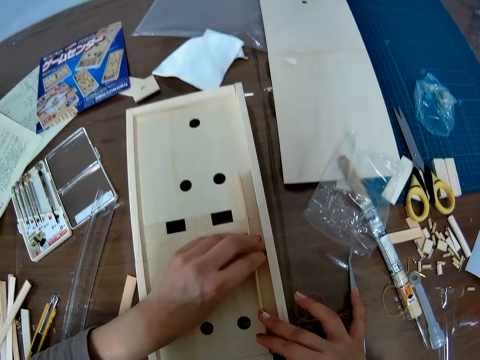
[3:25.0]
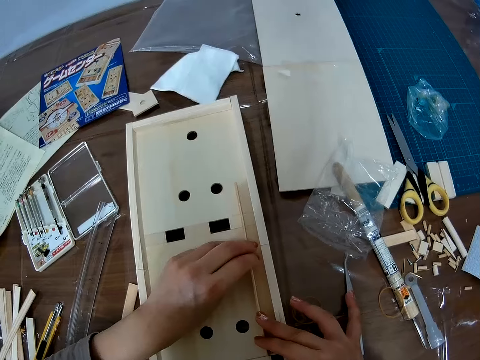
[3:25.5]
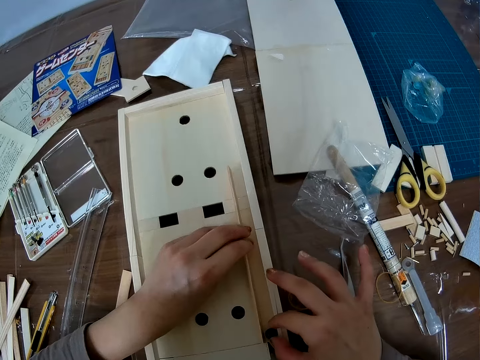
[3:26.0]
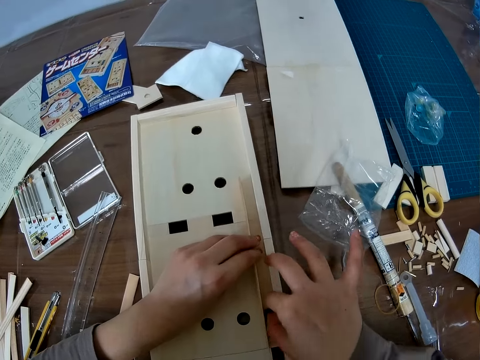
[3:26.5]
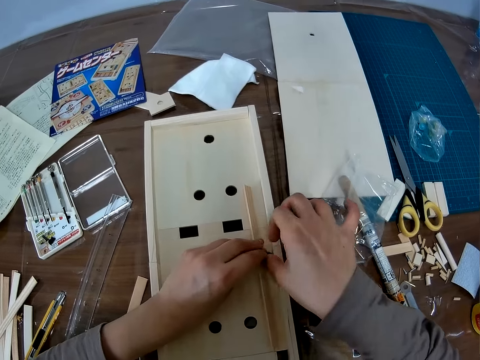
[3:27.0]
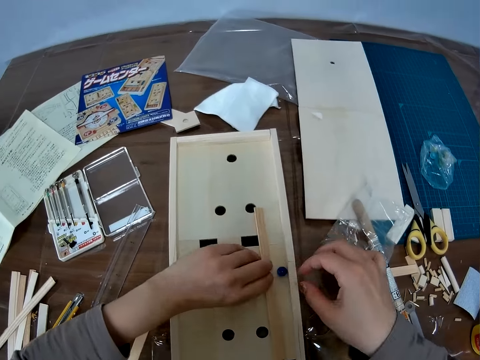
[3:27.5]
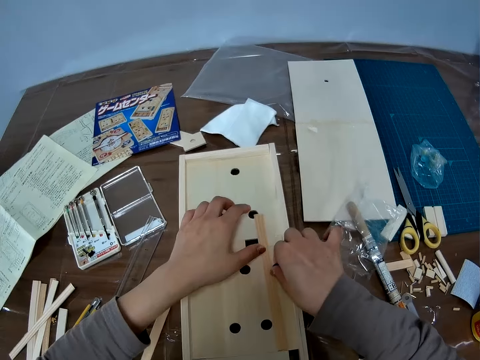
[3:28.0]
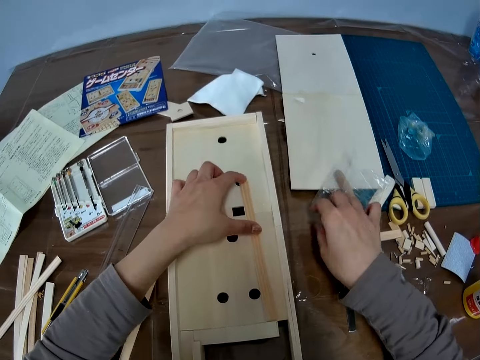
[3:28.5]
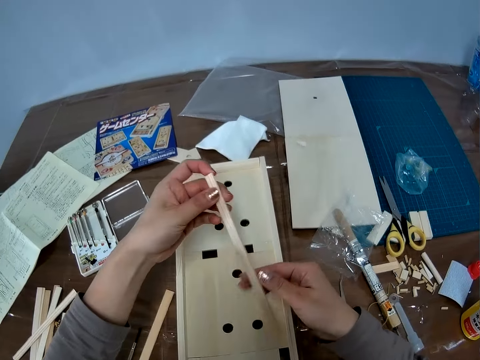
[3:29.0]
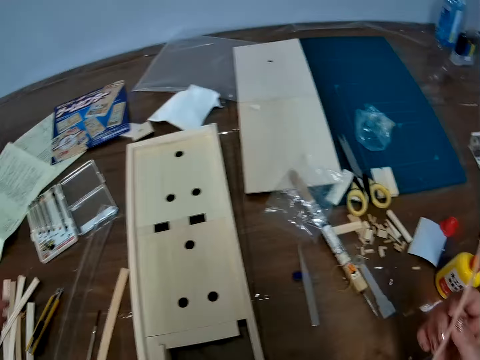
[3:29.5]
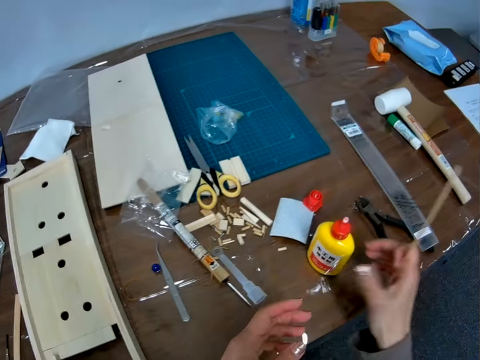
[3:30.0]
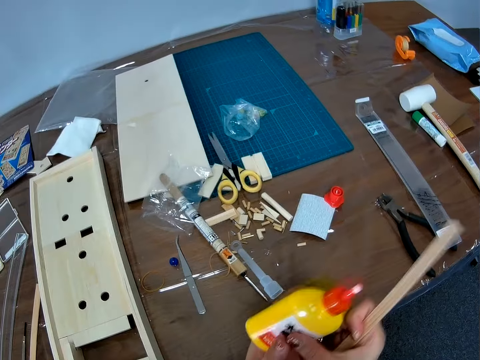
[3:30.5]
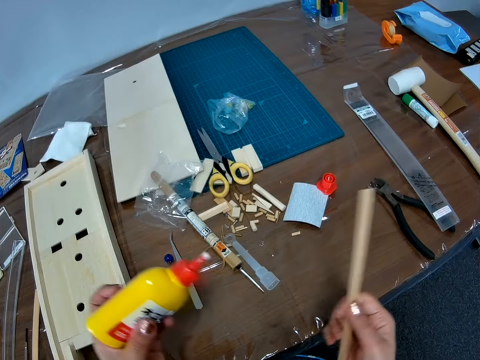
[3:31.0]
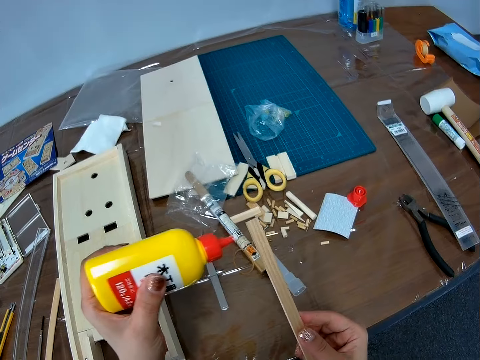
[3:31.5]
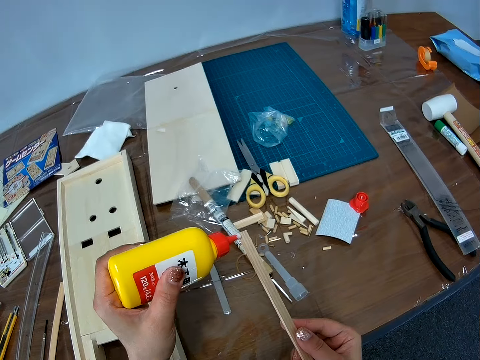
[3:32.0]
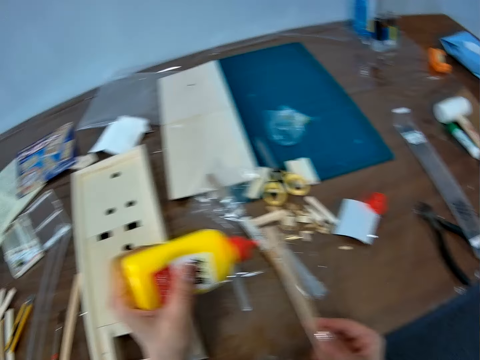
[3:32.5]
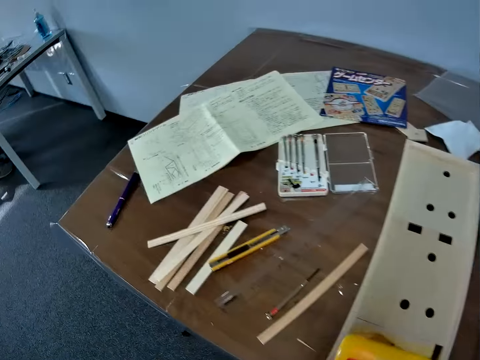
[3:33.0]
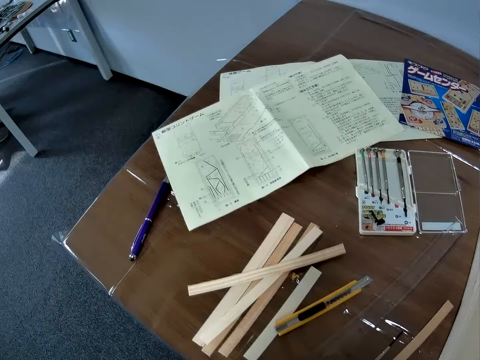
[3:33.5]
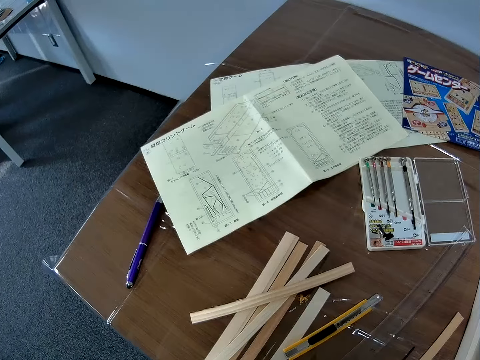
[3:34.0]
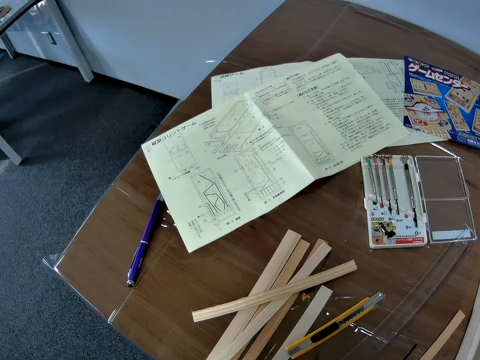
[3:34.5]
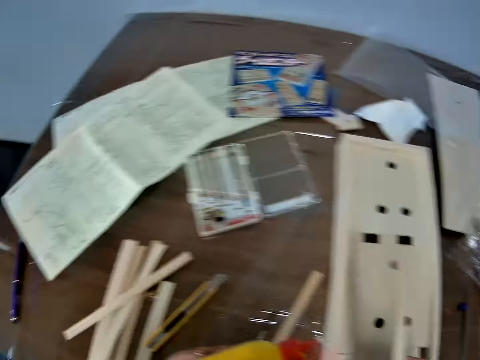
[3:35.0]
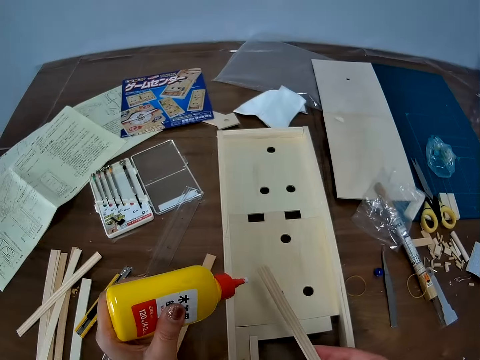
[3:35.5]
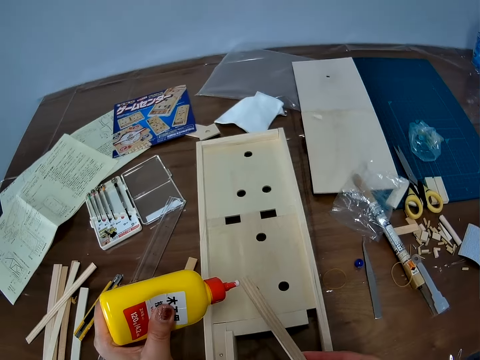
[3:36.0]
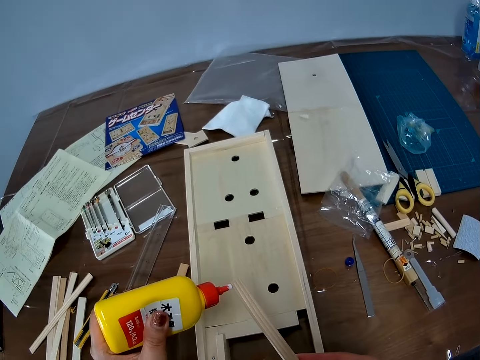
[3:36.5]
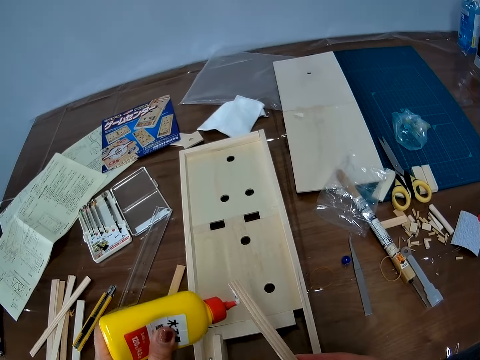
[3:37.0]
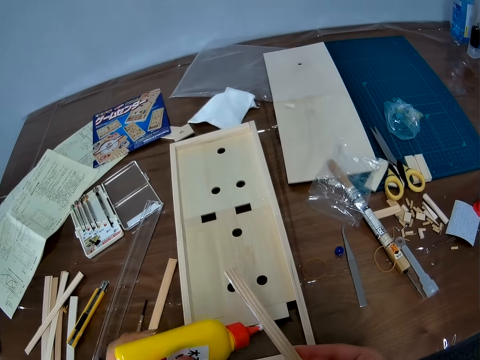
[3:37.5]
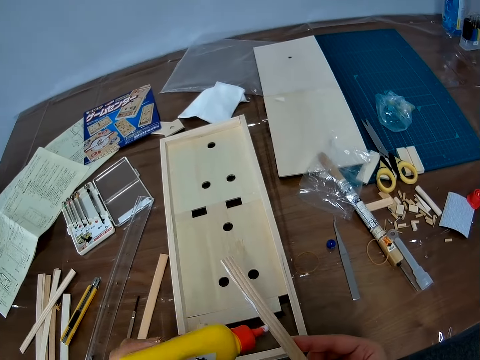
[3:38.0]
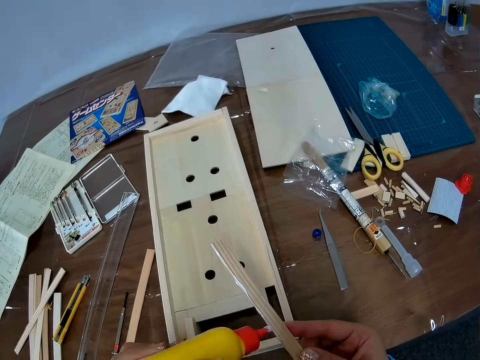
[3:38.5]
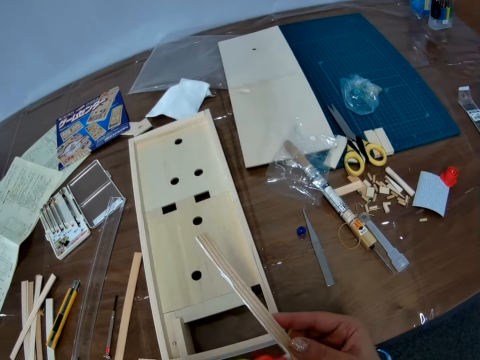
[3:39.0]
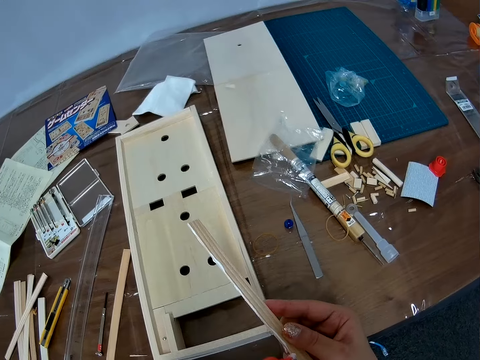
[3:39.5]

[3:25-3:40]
The camera wearer adjusts the round ball or glass marble on the wooden craft. She drags the glass marble on the game center wood craft. She picks the round ball from the wooden craft with her right hand, drops the round ball on the table with her right hand, and picks the wooden piece from the wooden craft with her hands. She turns around. She picks a glue container from the table with her right hand and passes the glue container from her right hand to her left hand. She applies glue from the container on the wooden piece in her right hand. She turns around. She looks at the instruction booklet. She turns around. She applies glue from the container on the wooden piece in her right hand.

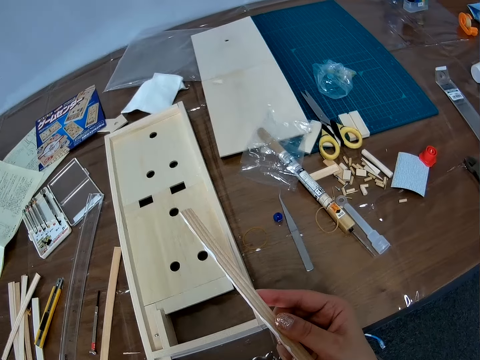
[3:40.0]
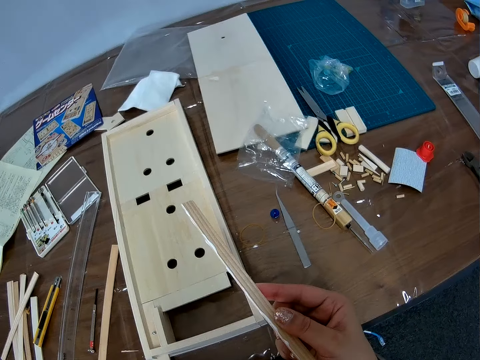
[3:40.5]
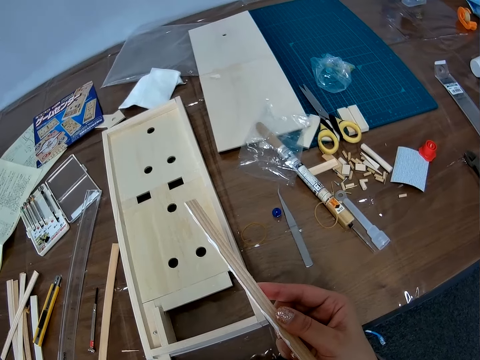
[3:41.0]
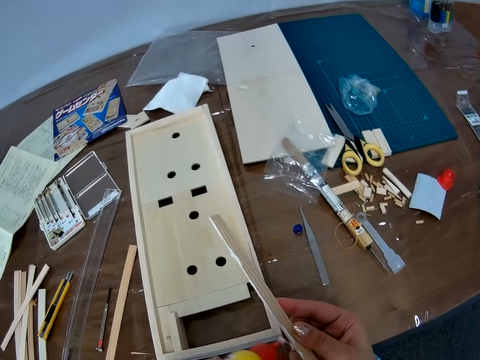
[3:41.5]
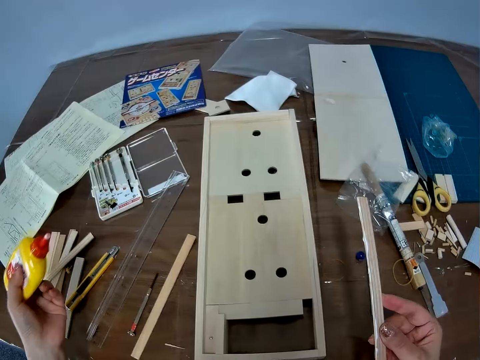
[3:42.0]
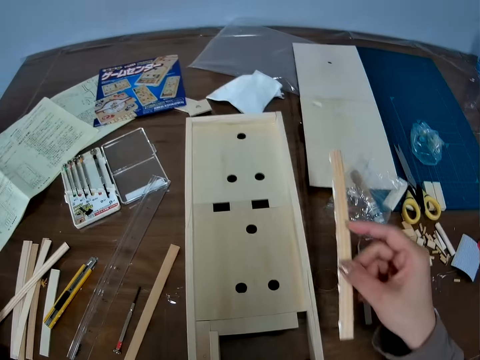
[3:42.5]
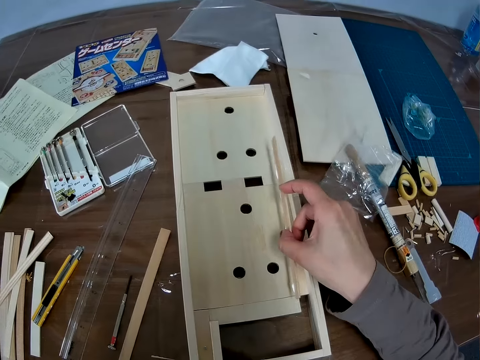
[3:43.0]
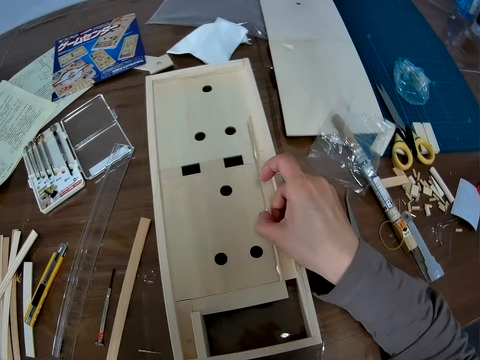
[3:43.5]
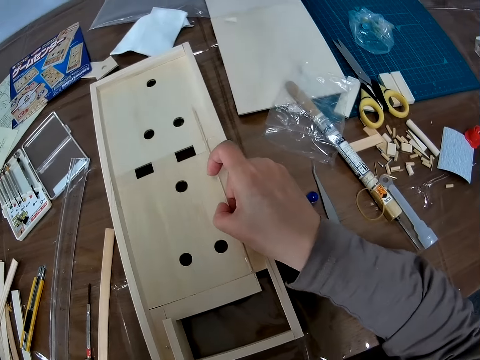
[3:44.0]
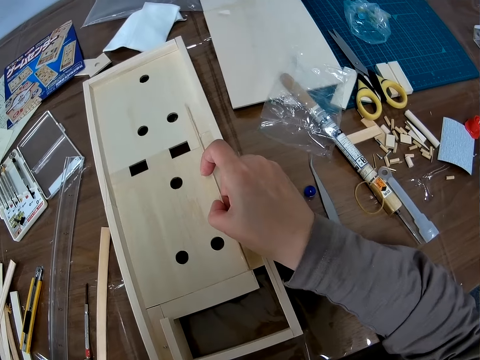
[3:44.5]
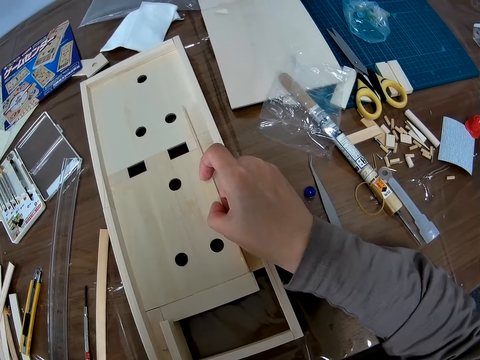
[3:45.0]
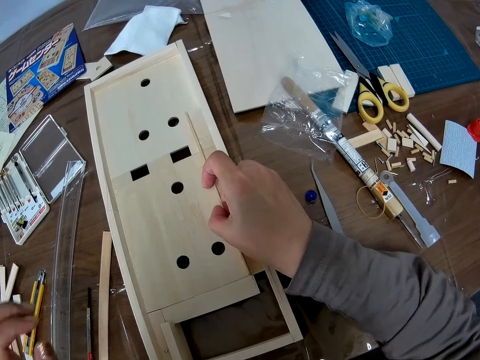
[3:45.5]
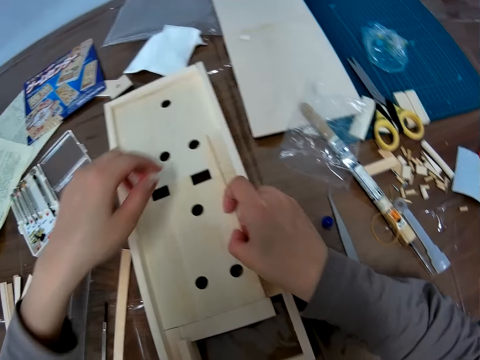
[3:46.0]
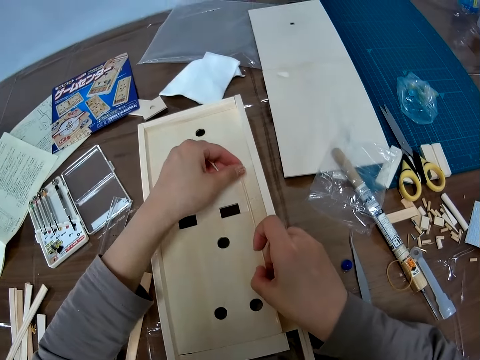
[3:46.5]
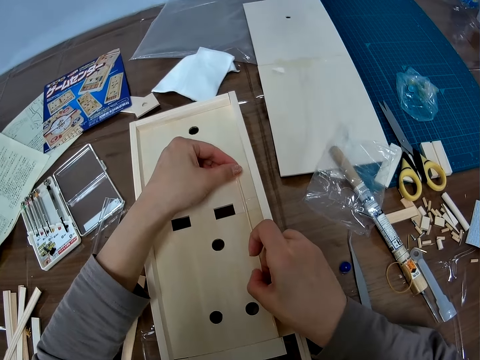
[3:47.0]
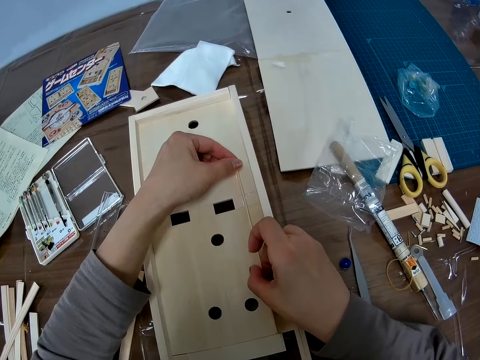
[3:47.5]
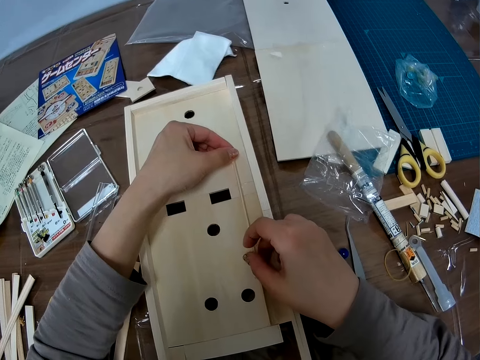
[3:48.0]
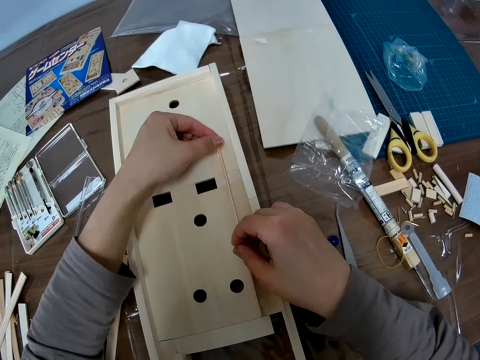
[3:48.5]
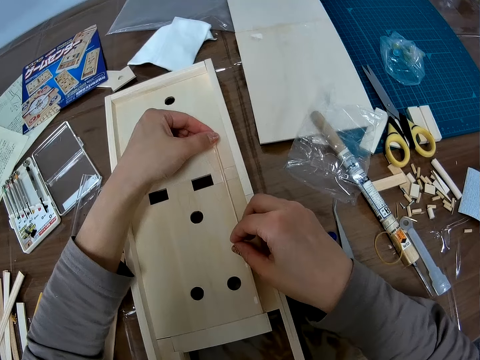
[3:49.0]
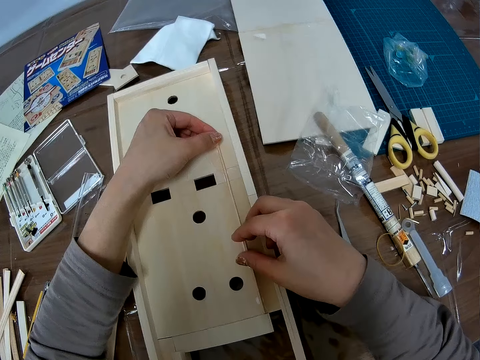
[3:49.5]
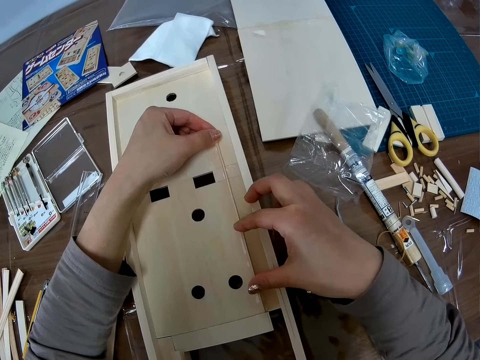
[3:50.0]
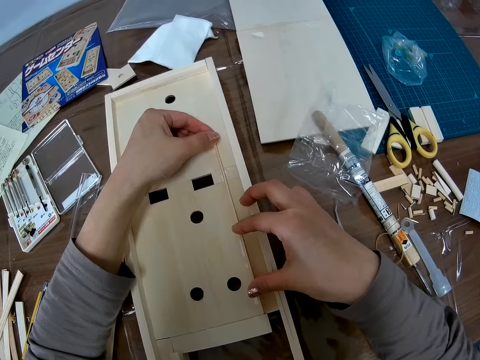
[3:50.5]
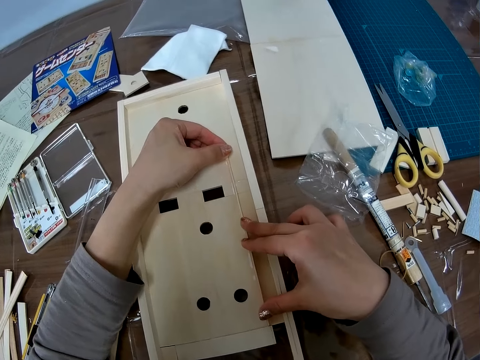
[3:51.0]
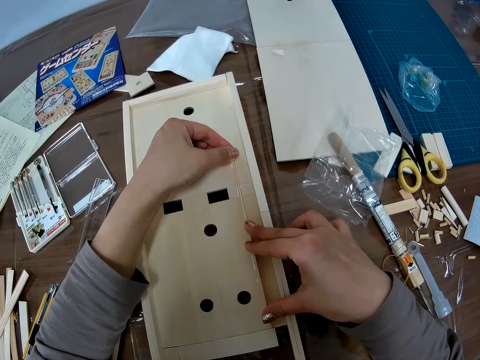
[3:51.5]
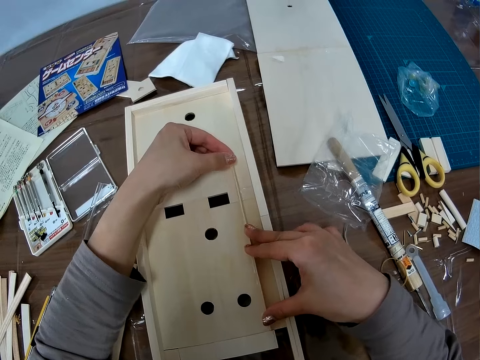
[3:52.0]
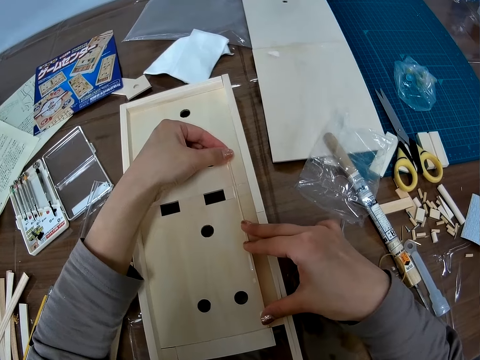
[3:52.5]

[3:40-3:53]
The camera wearer drops the glue container on the table with her left hand. She sets the wooden piece on the wooden craft with her right hand. She fixes the wood on the game center wood craft. She adjusts the wooden piece on the wooden craft with her hands. She holds the wood on the game center wood craft.
